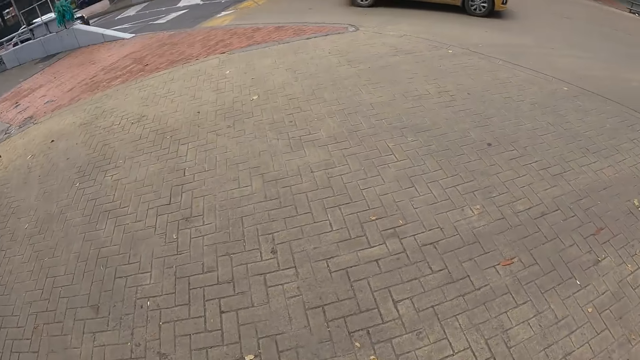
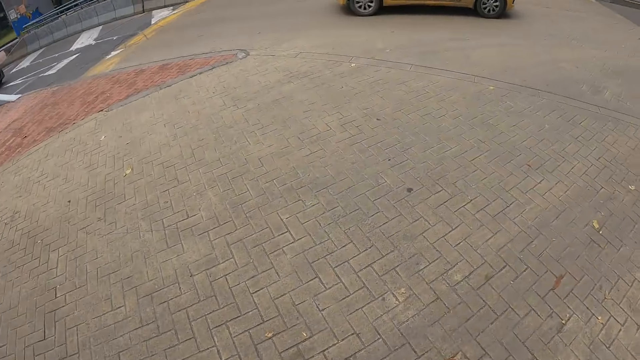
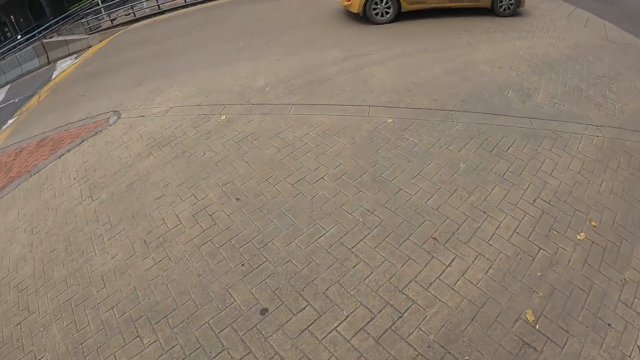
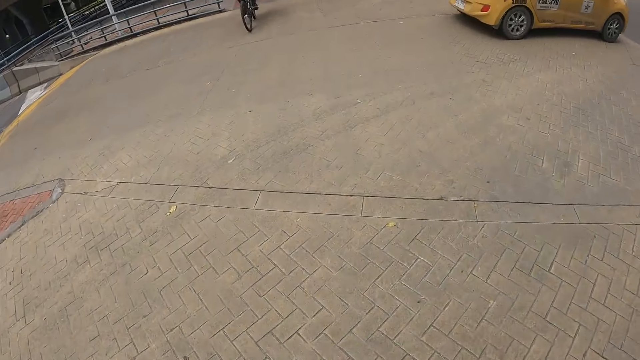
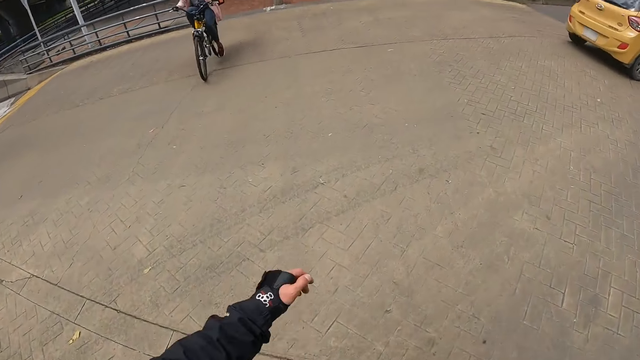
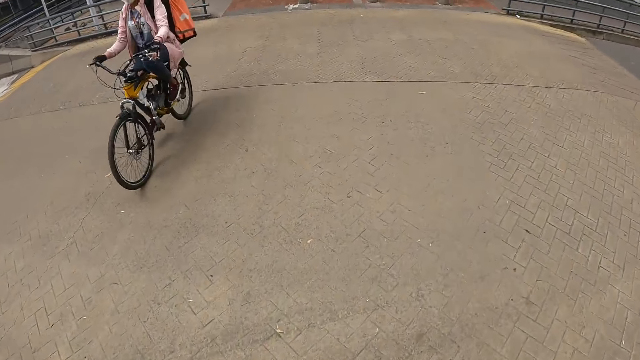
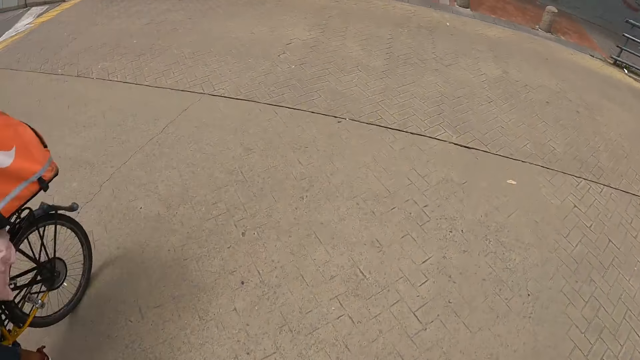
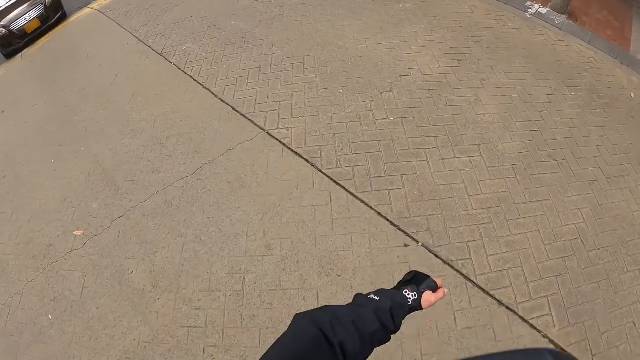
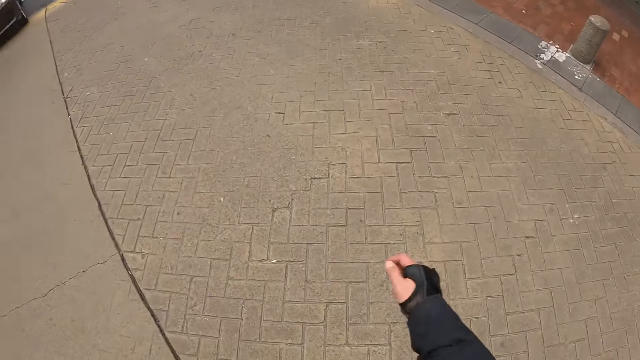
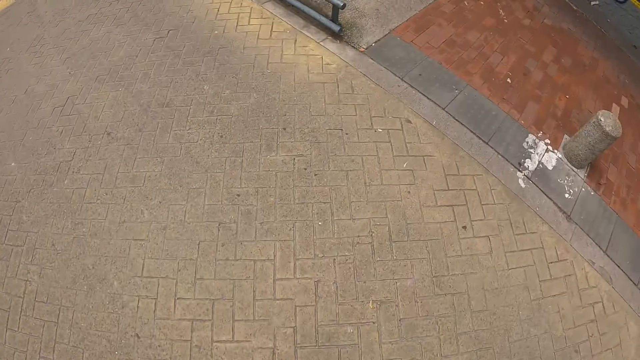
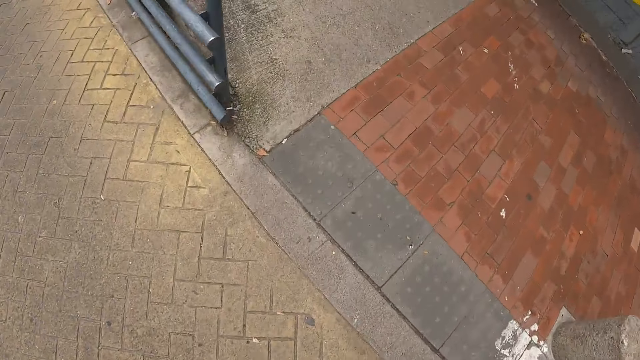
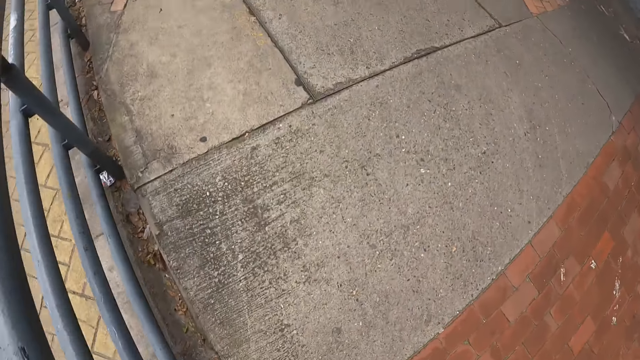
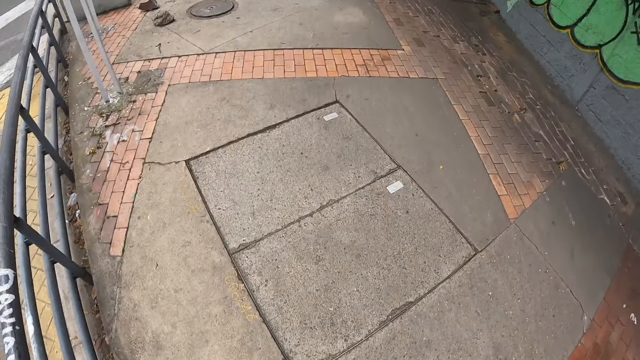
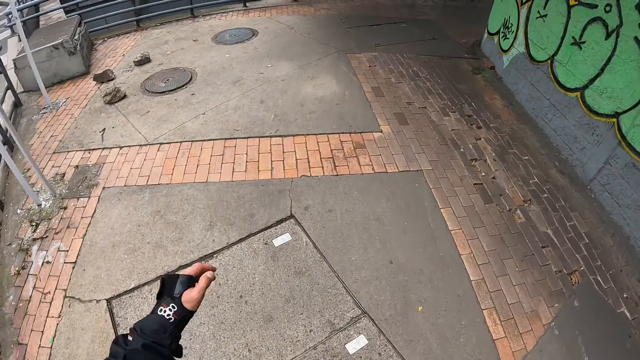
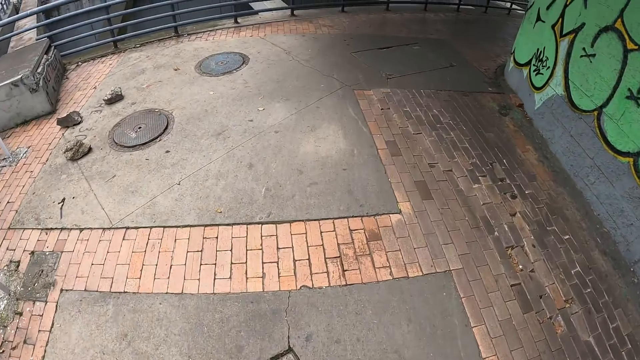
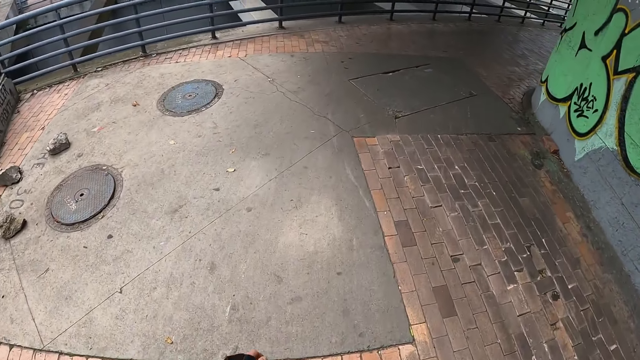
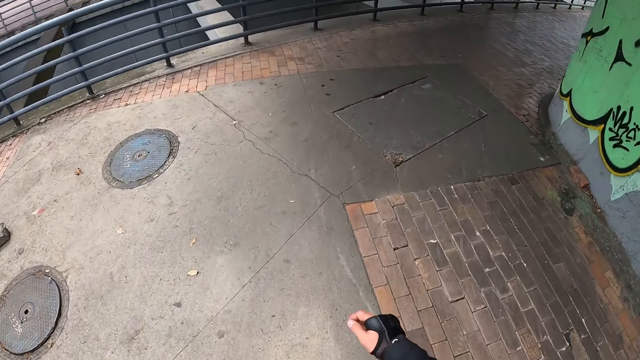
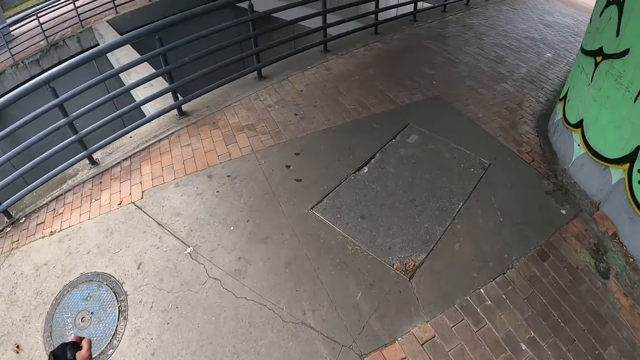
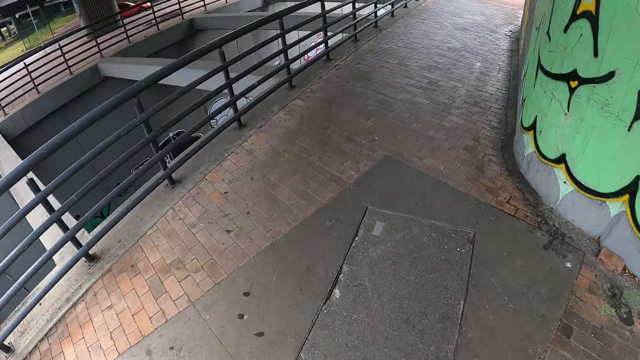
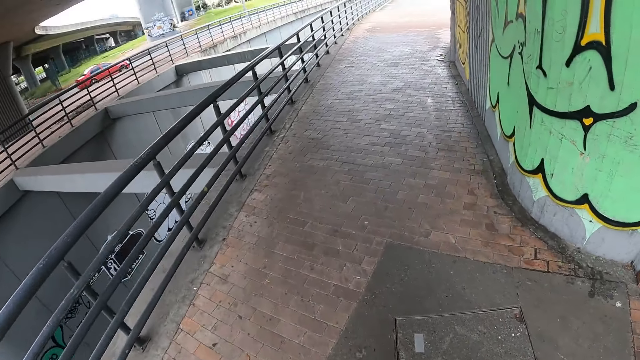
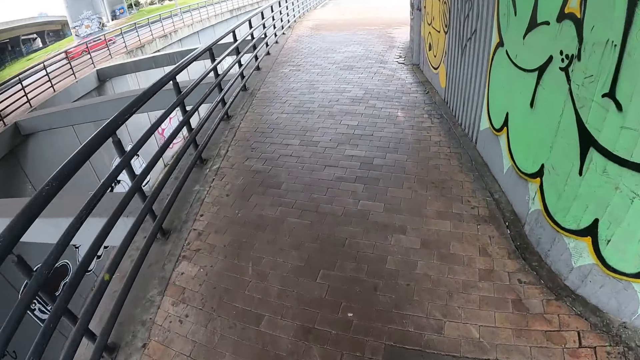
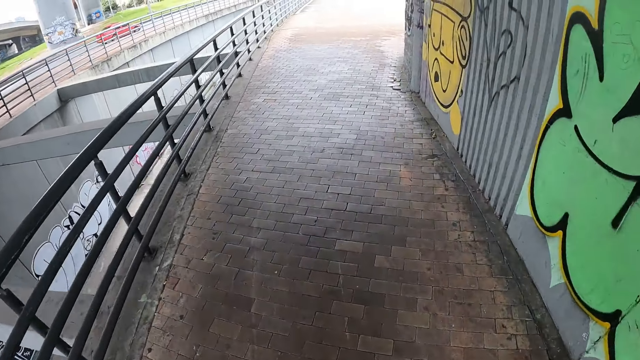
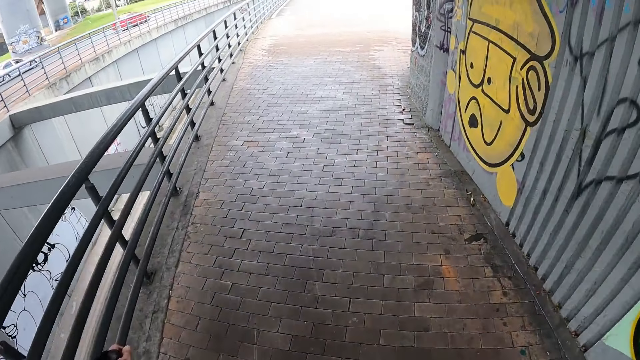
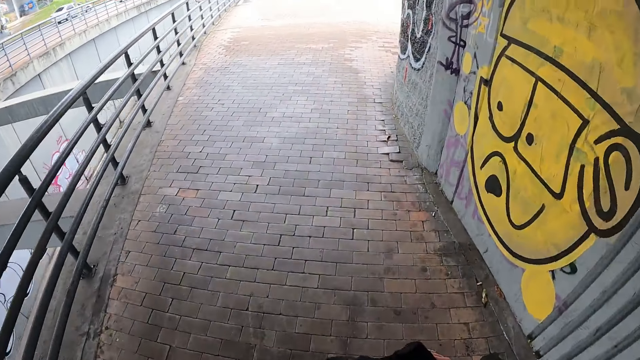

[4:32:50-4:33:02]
A yellow car drives past the camera wearer. He roller-skates across a road. A man rides past the camera wearer on a bicycle. The camera wearer holds a railing with his left hand.

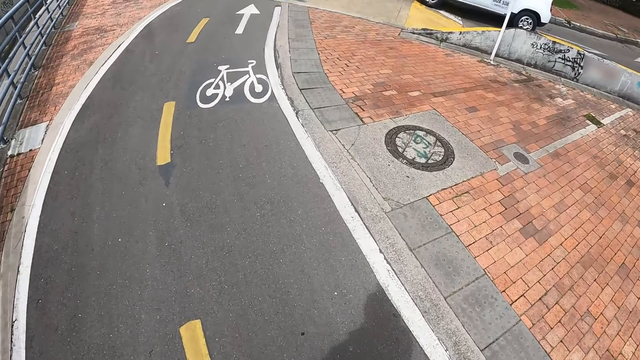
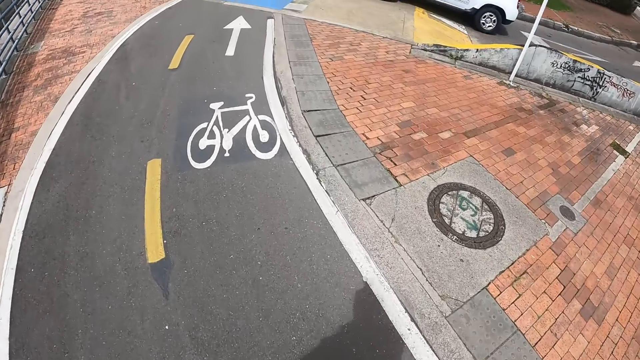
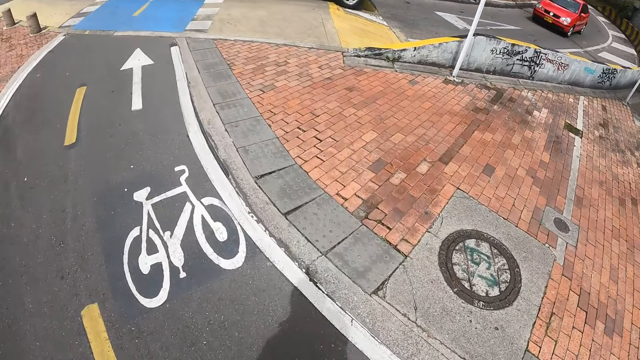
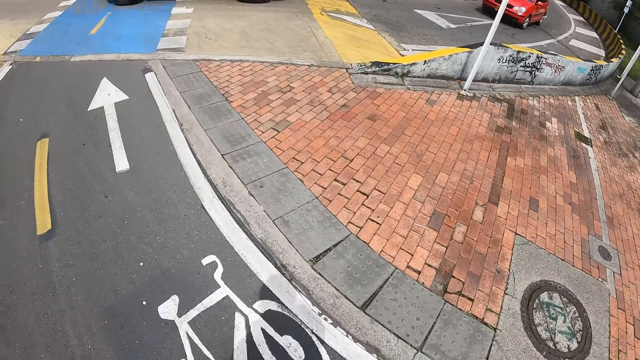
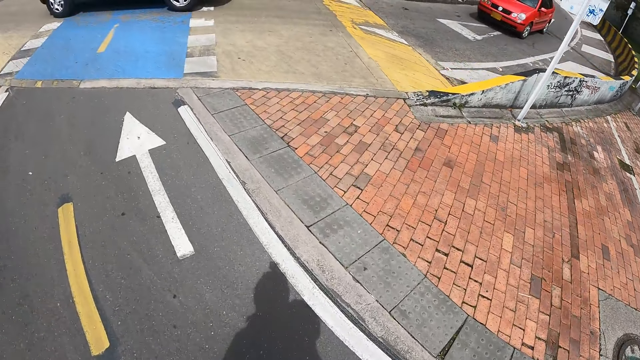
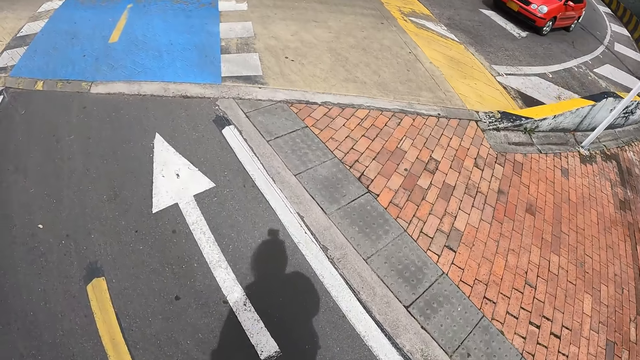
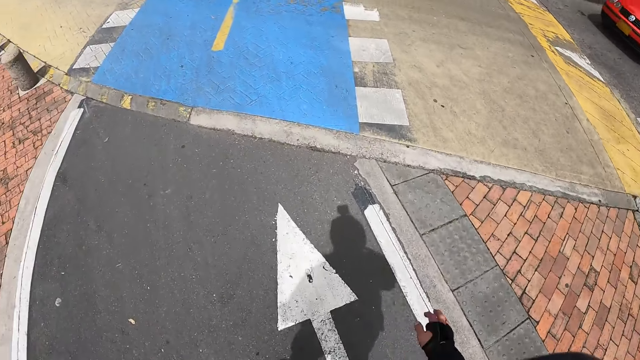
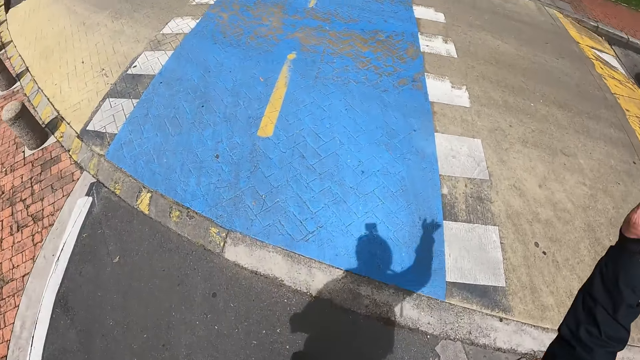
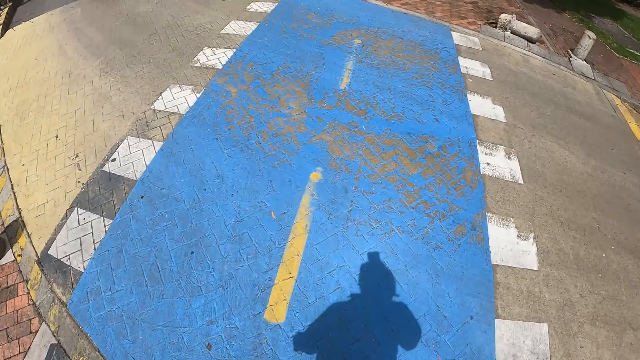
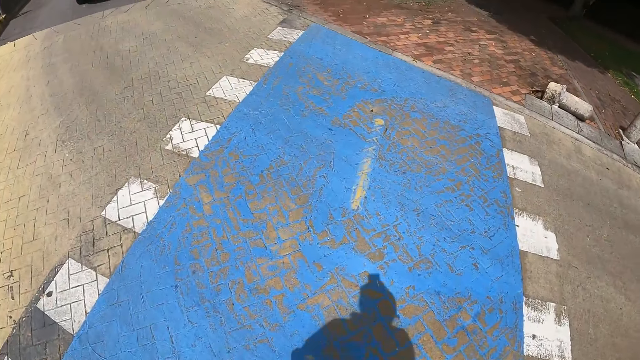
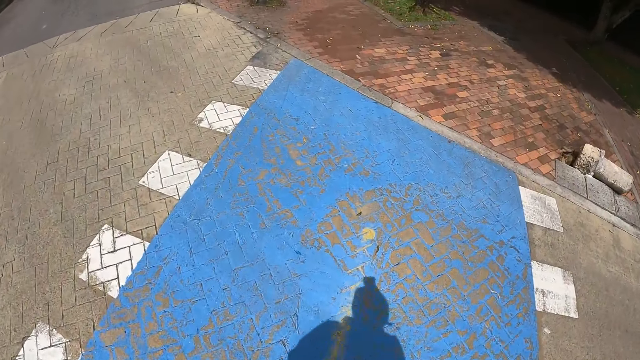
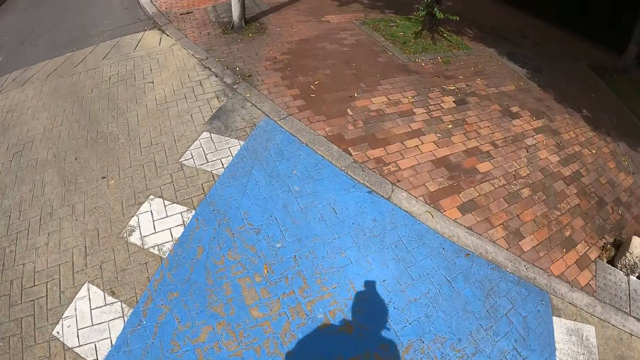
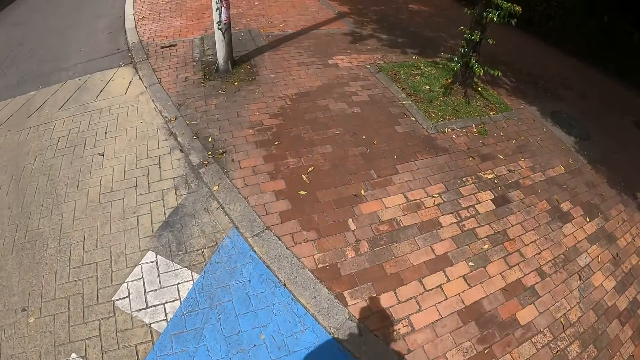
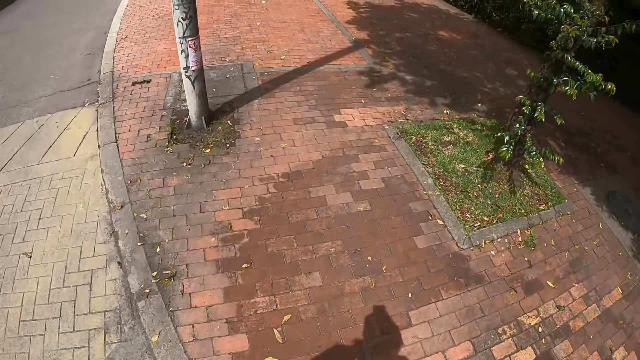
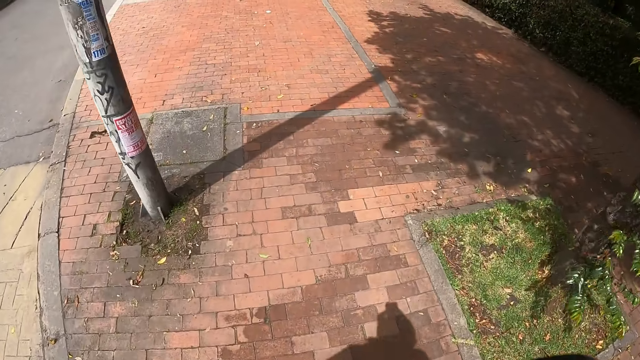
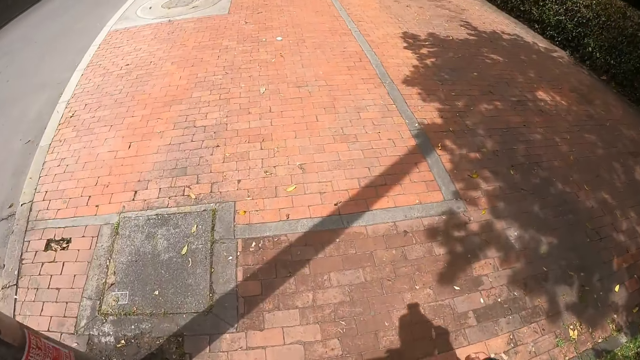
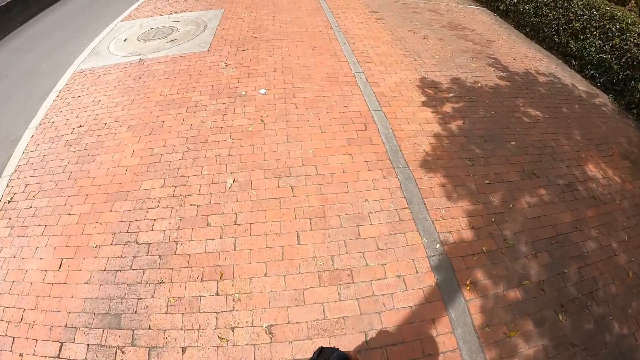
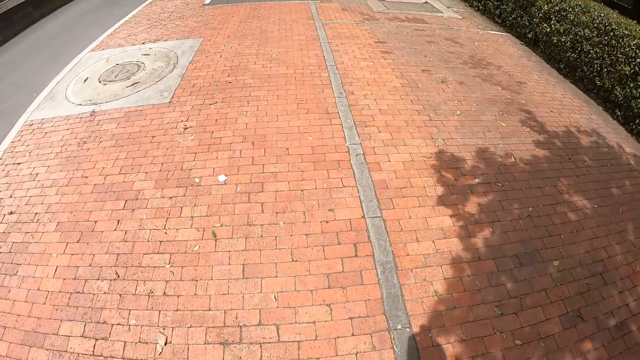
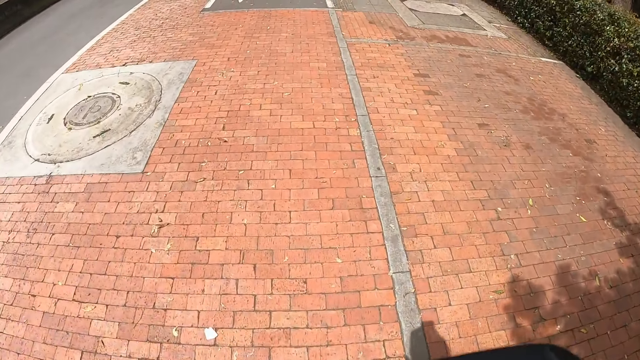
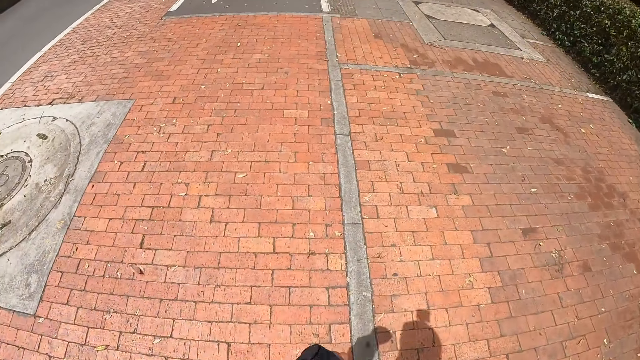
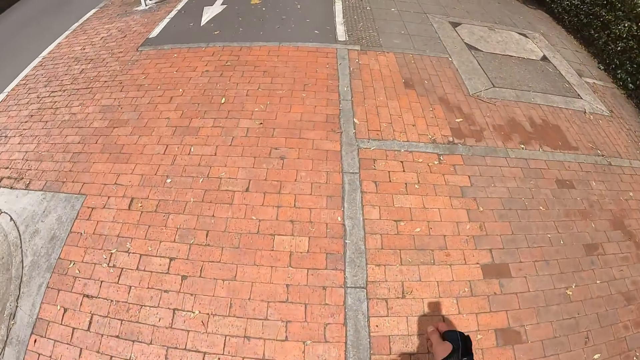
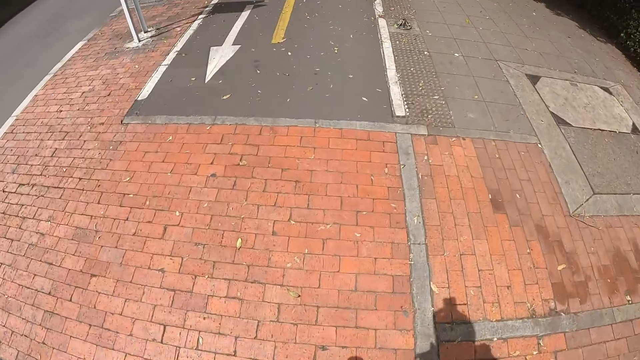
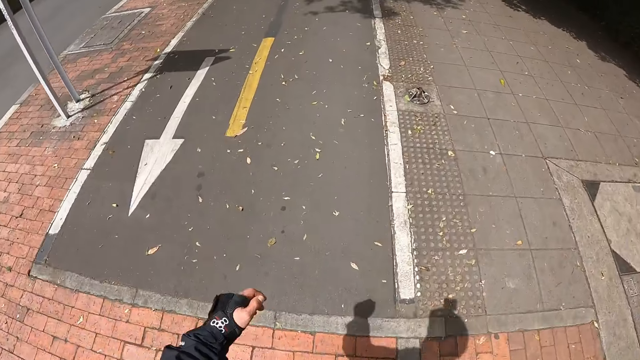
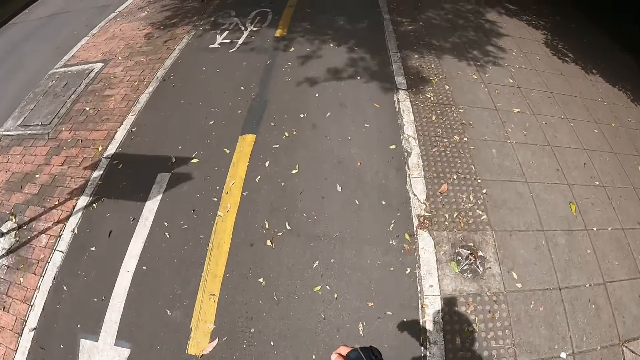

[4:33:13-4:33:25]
A white jeep drives past the camera wearer. He raises his hand. He roller-skates across a road. He roller-skates on a sidewalk.
